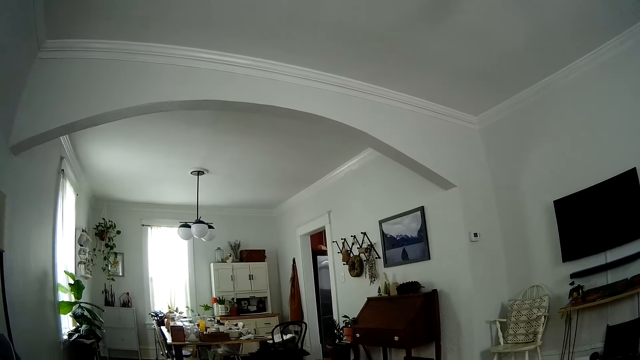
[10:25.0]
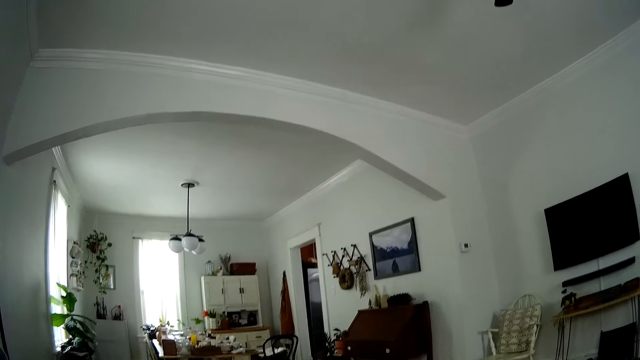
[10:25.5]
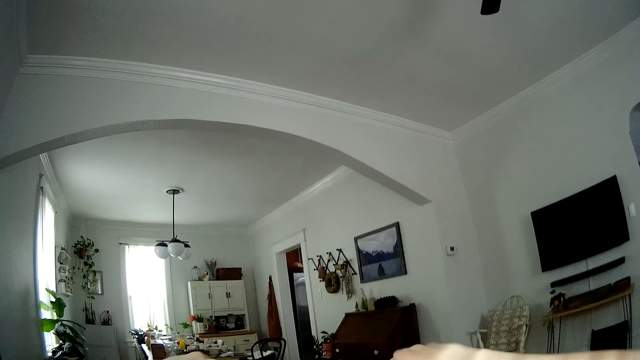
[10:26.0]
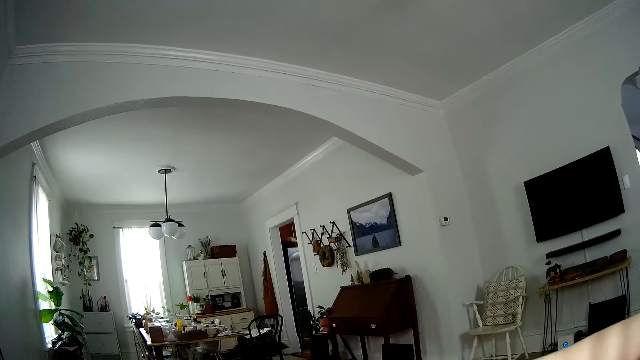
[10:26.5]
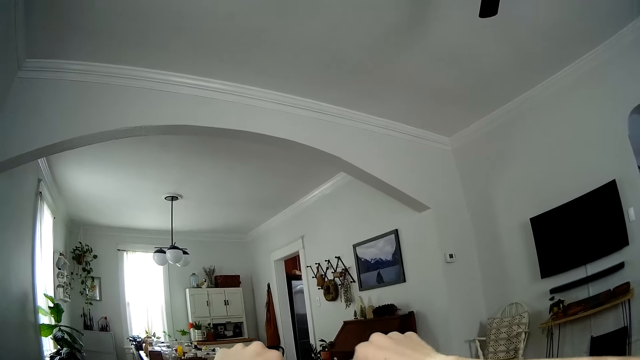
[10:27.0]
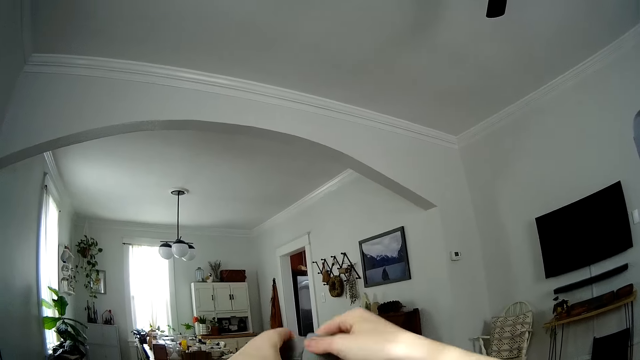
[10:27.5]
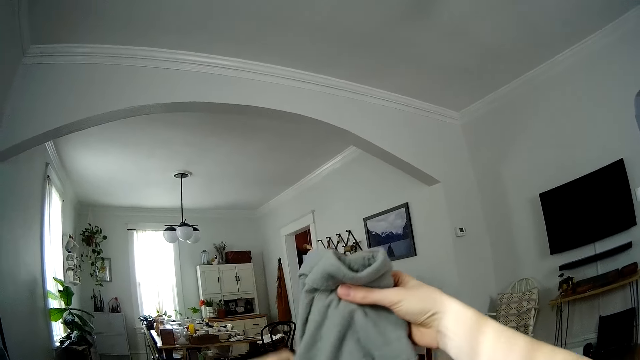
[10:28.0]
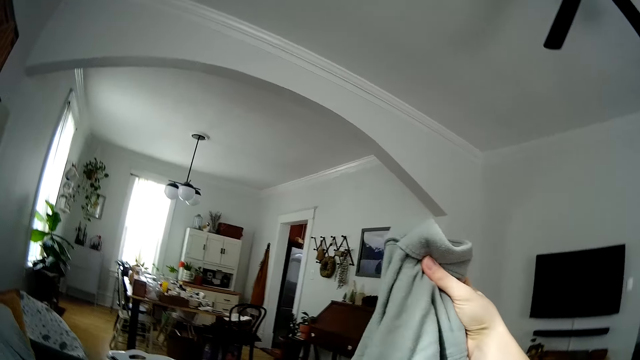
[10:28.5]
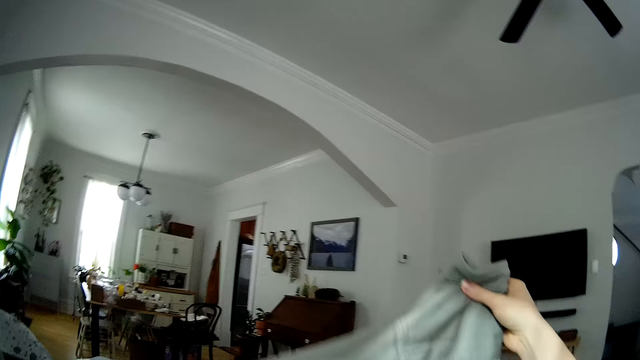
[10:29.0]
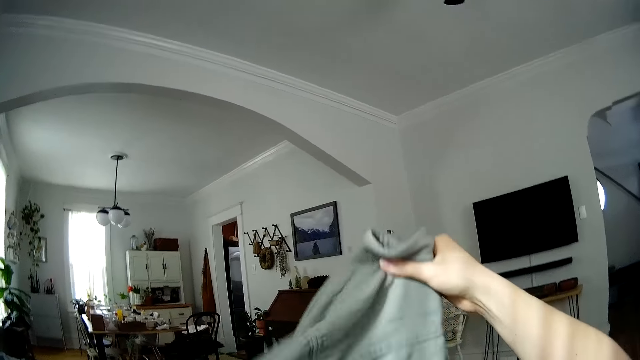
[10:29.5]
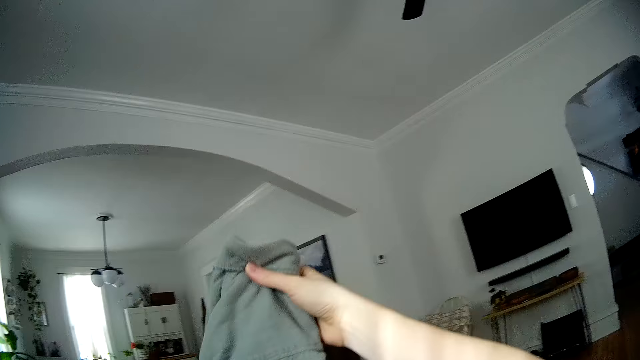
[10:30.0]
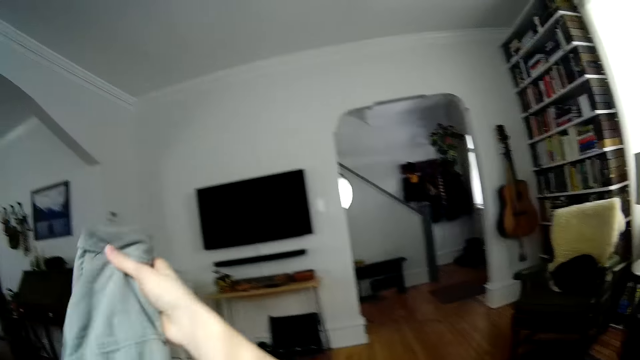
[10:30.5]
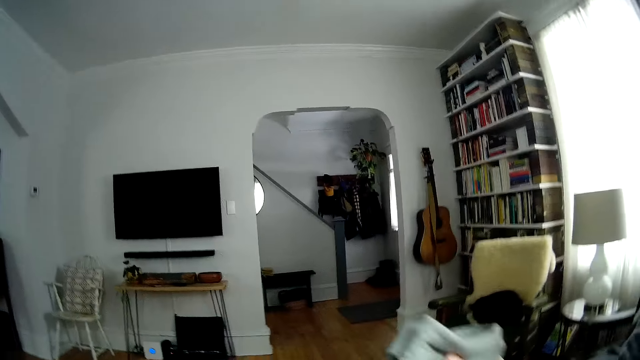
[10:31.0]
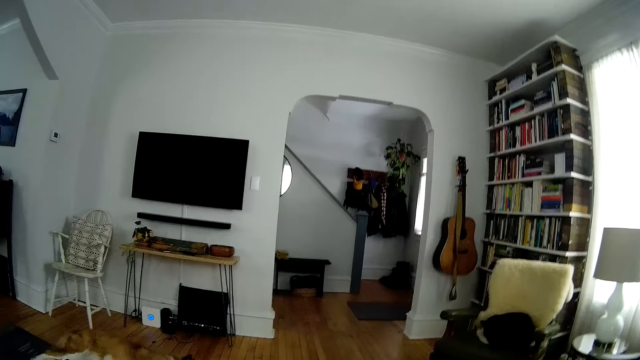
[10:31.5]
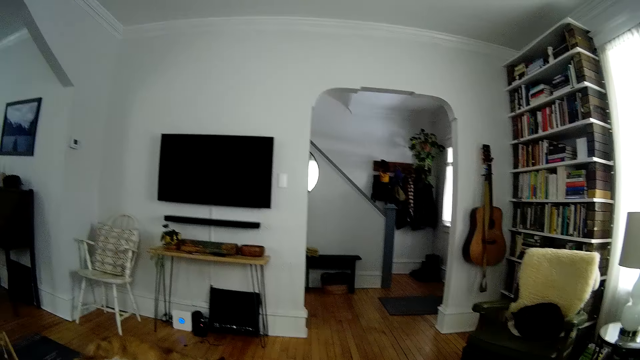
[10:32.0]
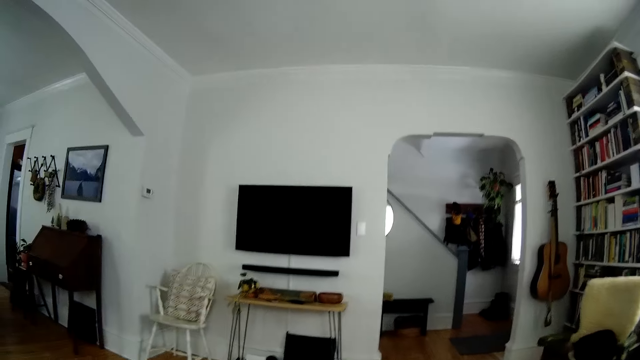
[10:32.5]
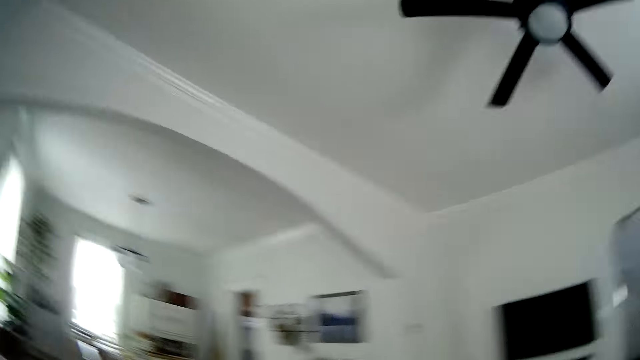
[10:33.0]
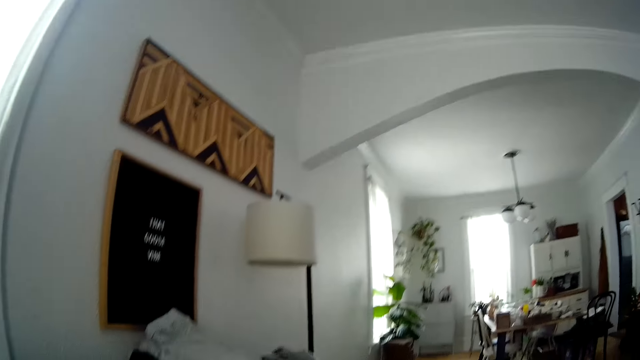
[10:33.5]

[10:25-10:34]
The camera wearer folds the cloth with both hands.

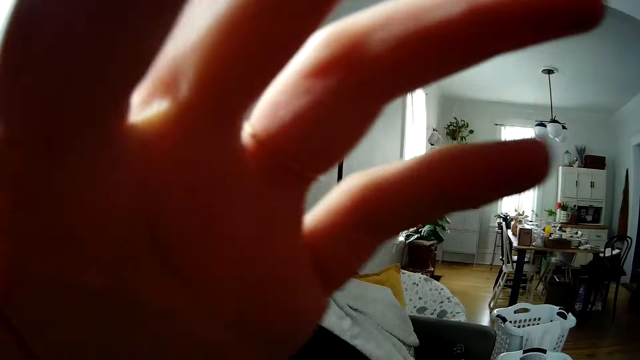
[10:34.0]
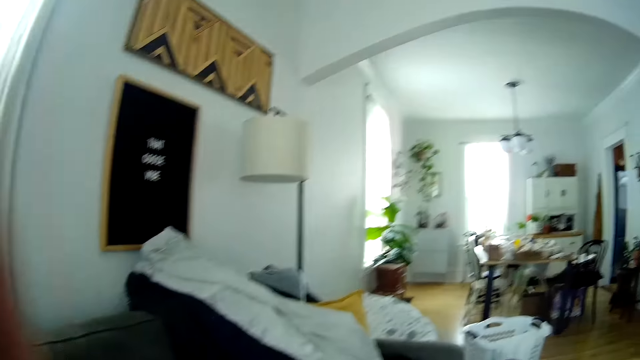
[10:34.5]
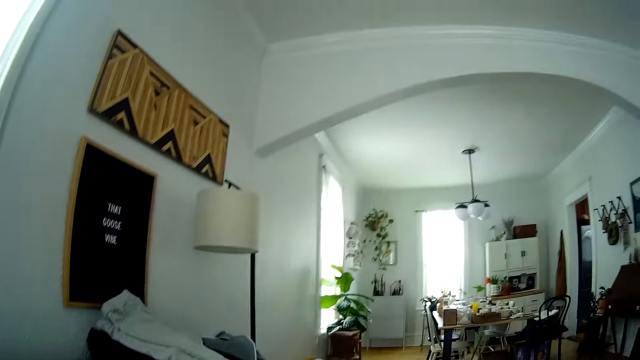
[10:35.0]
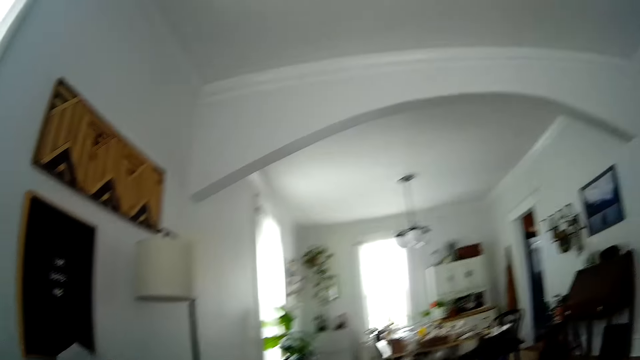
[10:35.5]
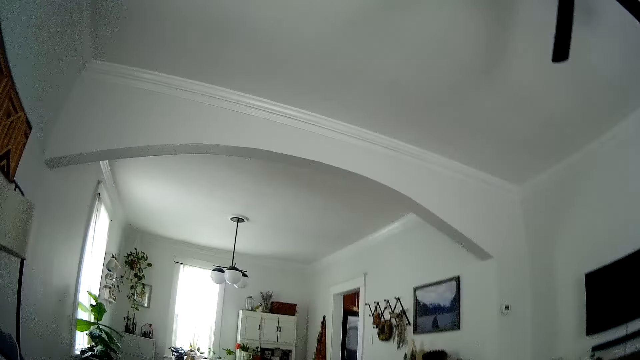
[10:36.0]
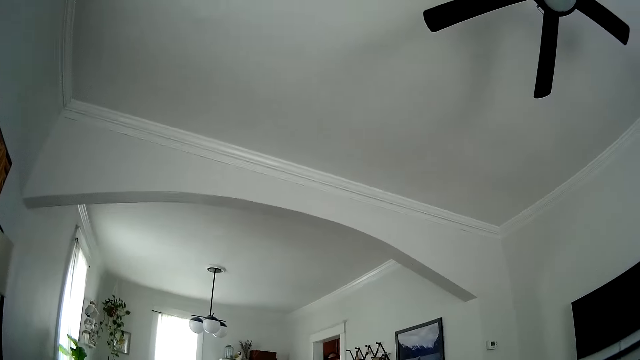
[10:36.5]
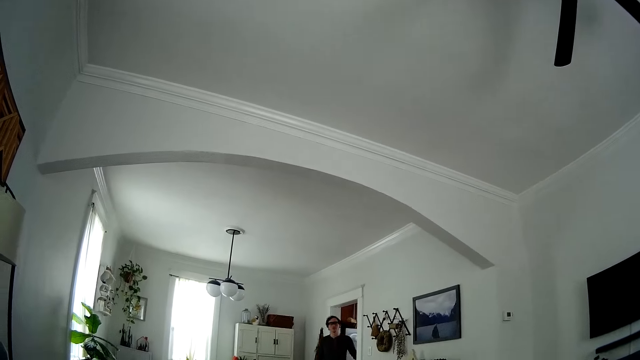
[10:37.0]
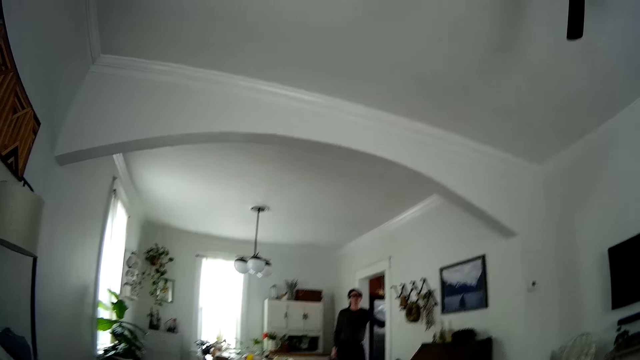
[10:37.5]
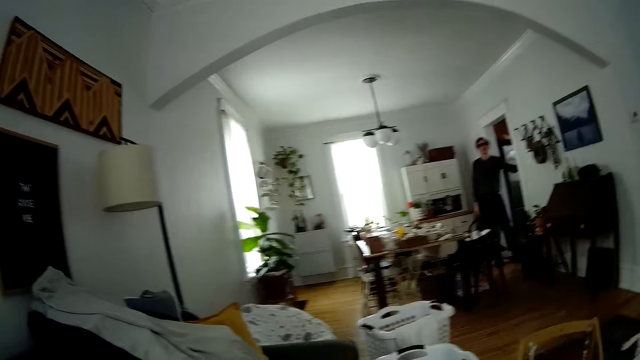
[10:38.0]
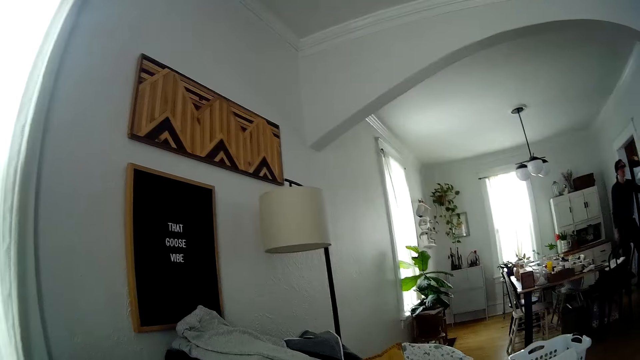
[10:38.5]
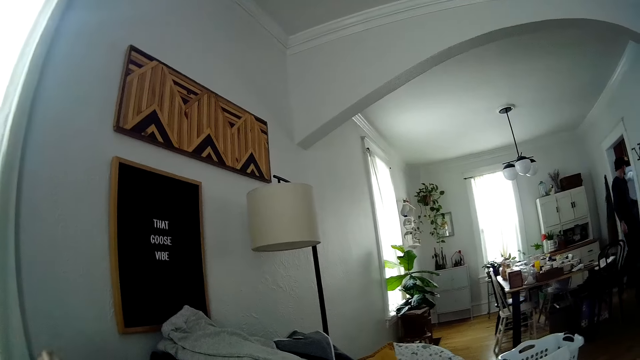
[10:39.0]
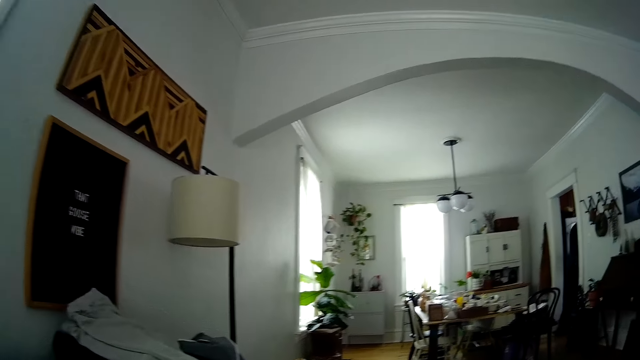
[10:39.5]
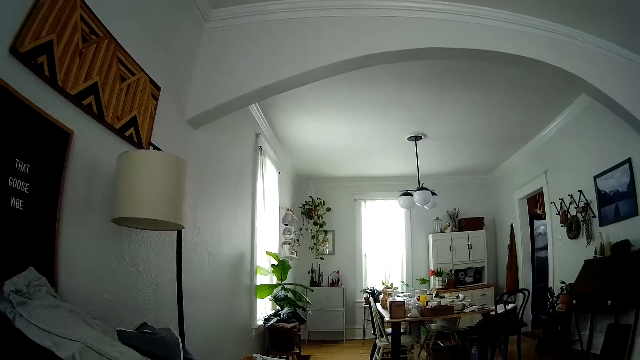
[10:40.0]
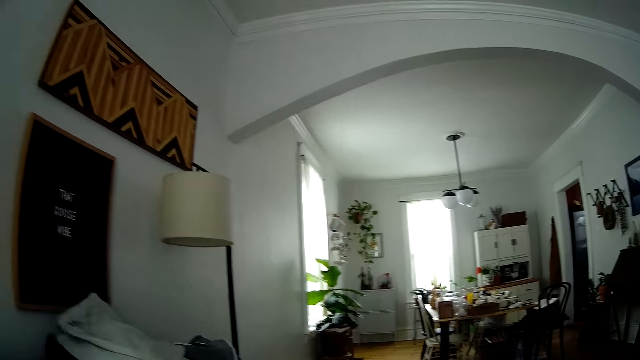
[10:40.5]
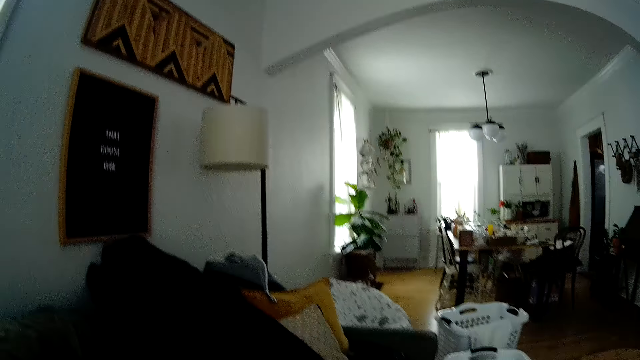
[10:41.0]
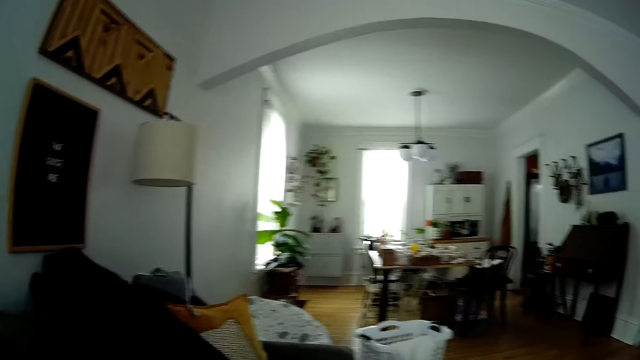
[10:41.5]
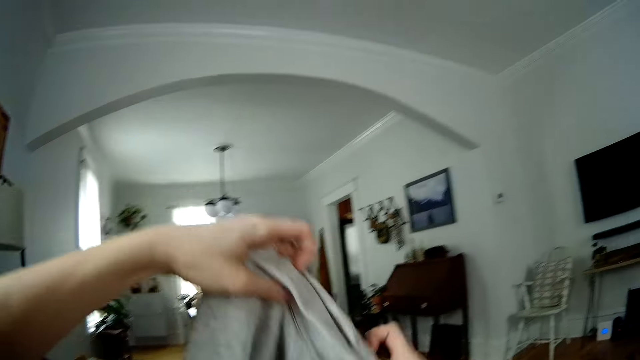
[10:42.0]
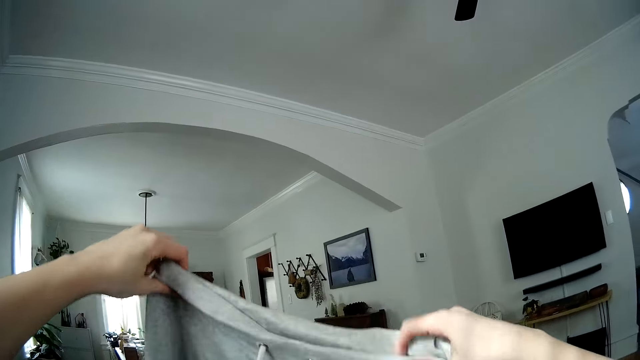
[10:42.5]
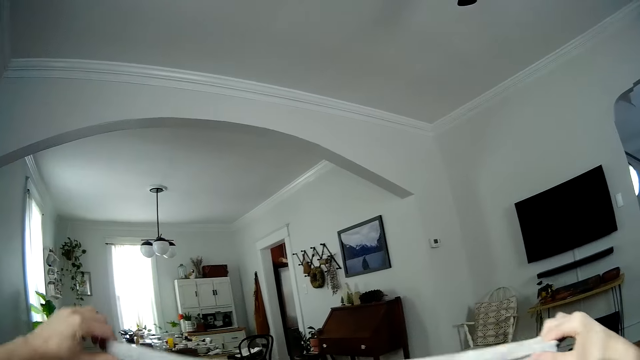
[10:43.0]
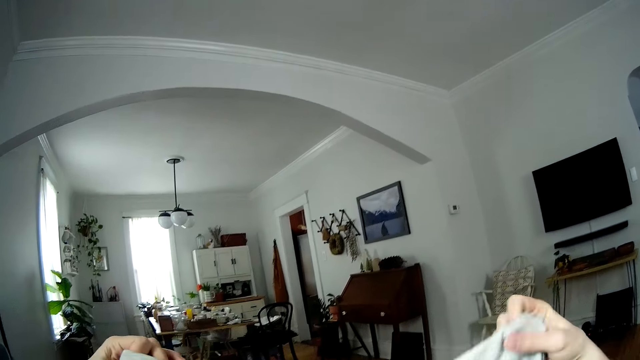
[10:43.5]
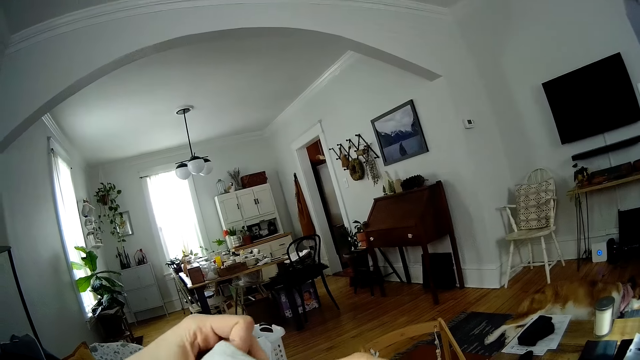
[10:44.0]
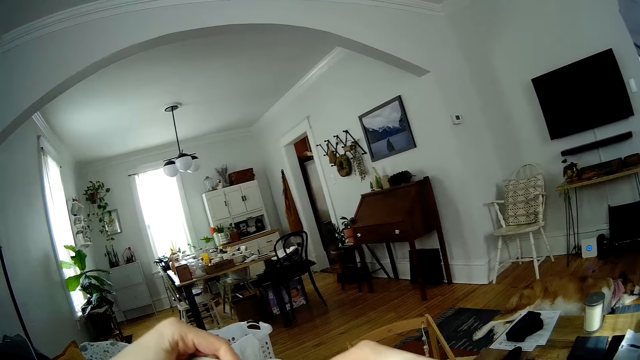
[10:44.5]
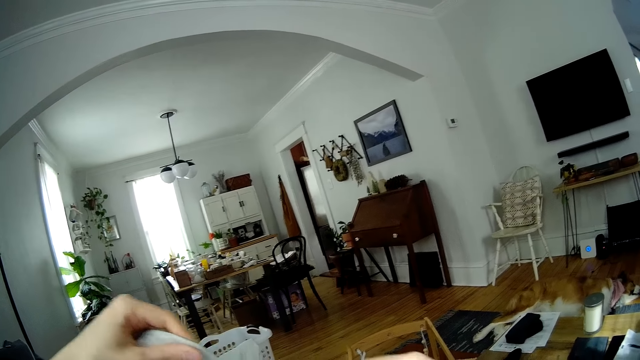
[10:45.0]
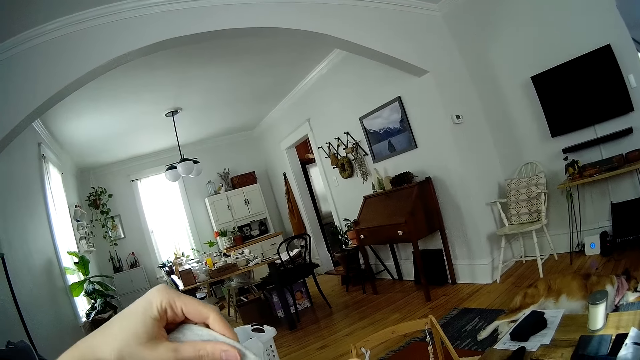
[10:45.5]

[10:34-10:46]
The camera wearer touches her face with her left hand. She adjusts the camera. A man walks out of a kitchen. The camera wearer looks round the room. The man walks in the room. The camera wearer drops the cloth on the couch with her left hand. The man interacts with the camera wearer. The man walks out the room into the kitchen. The camera wearer picks a cloth from the couch with her left hand. She folds the cloth with both hands.
